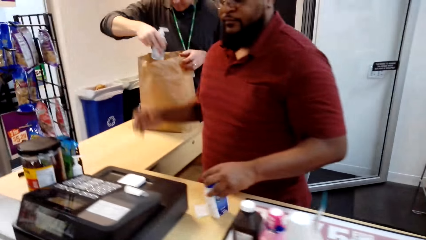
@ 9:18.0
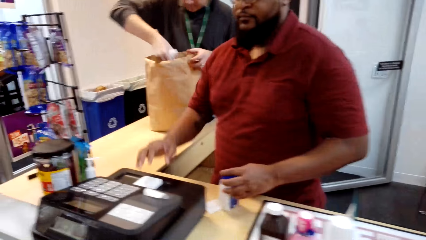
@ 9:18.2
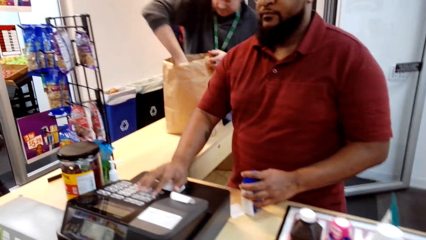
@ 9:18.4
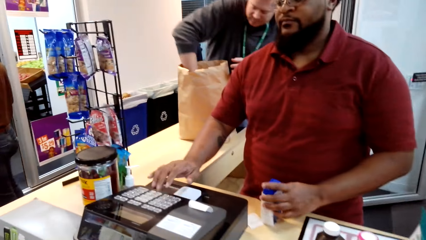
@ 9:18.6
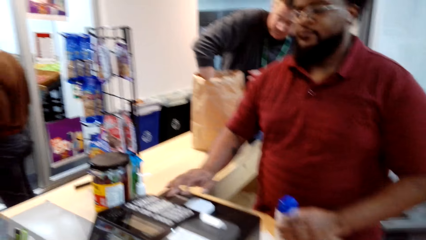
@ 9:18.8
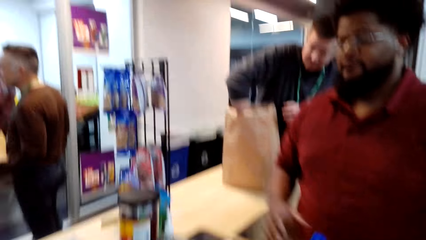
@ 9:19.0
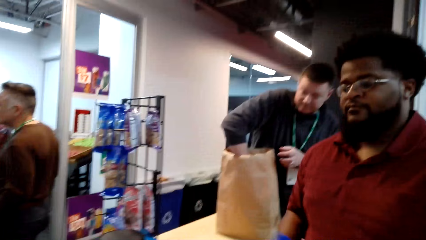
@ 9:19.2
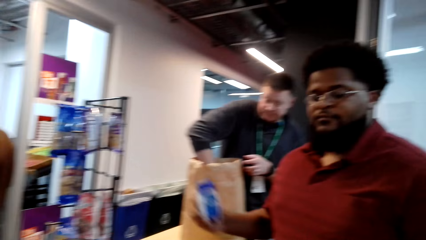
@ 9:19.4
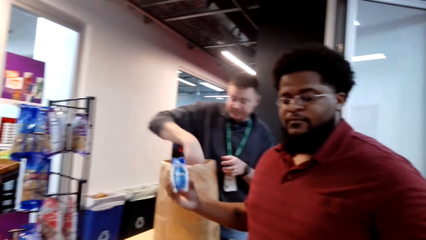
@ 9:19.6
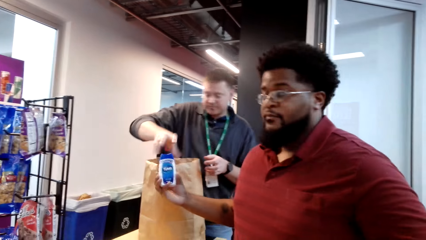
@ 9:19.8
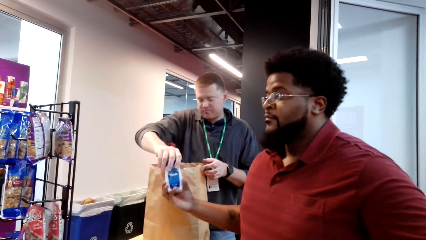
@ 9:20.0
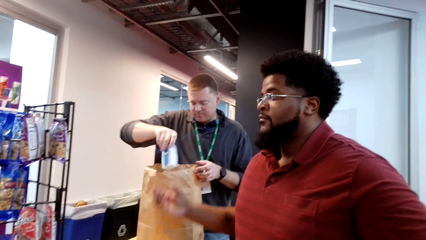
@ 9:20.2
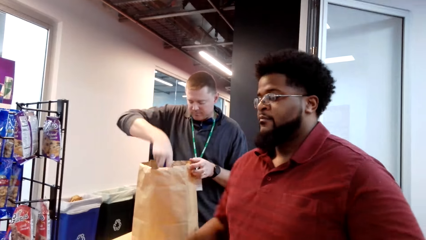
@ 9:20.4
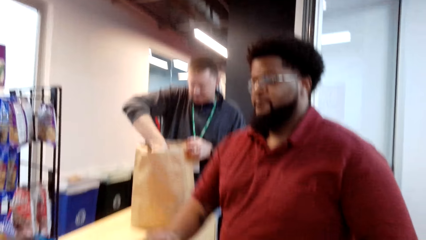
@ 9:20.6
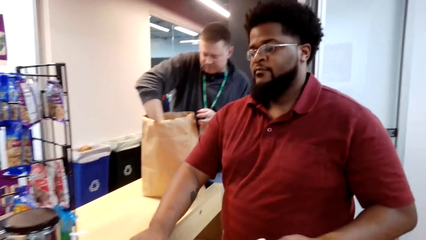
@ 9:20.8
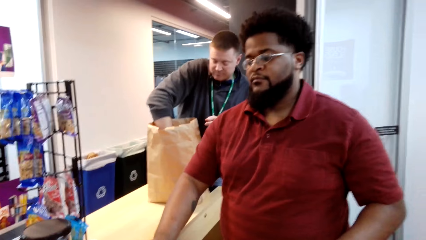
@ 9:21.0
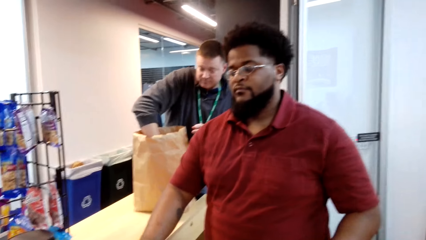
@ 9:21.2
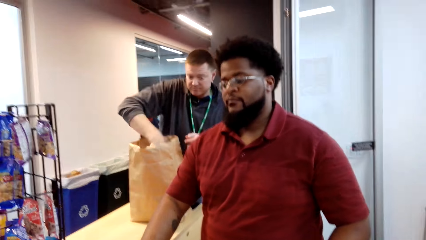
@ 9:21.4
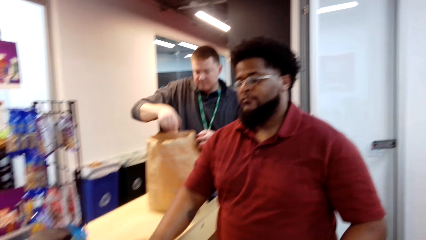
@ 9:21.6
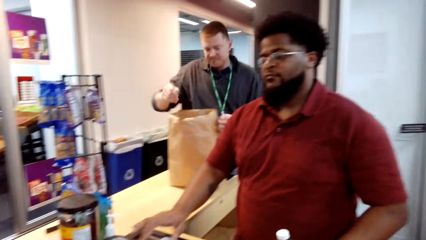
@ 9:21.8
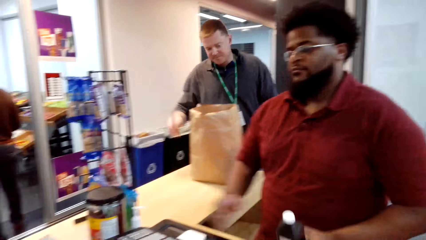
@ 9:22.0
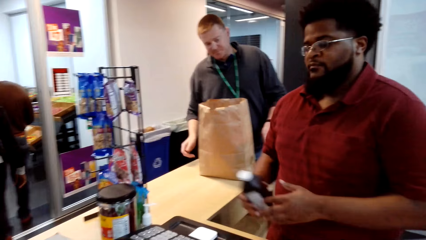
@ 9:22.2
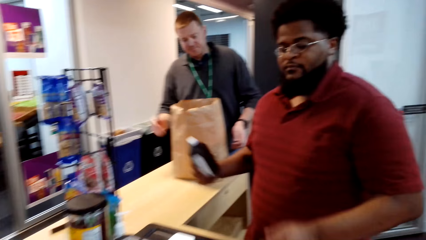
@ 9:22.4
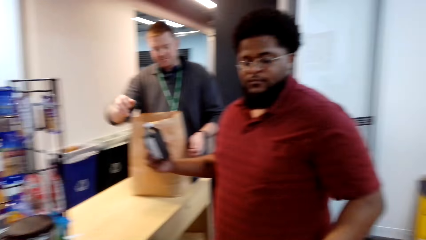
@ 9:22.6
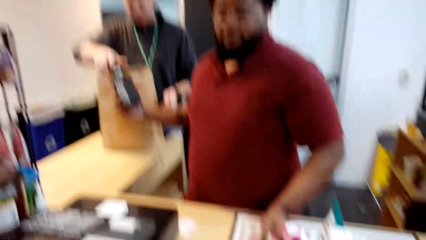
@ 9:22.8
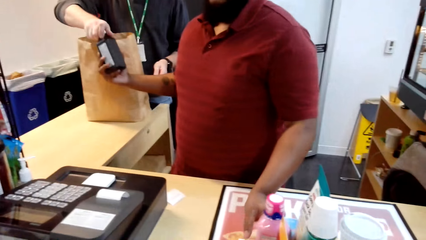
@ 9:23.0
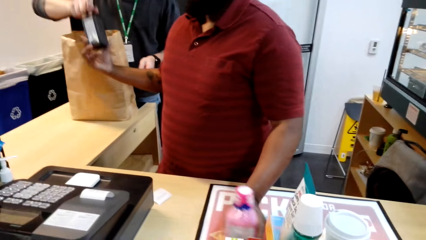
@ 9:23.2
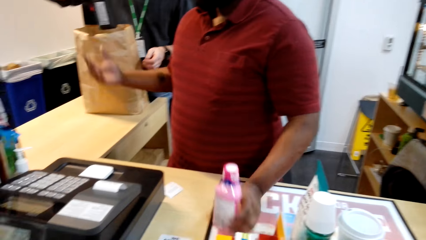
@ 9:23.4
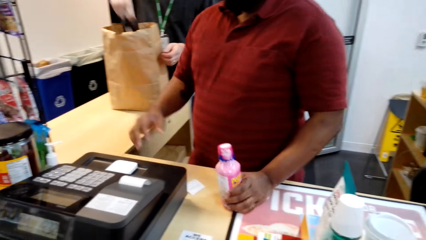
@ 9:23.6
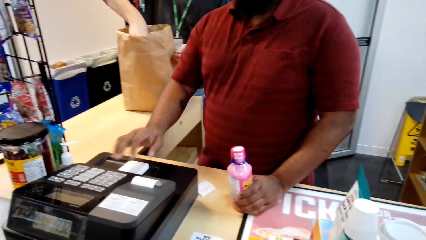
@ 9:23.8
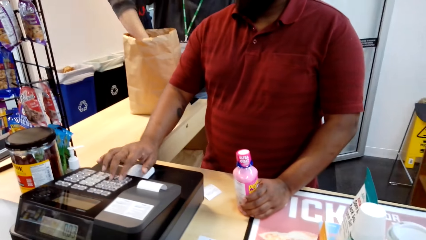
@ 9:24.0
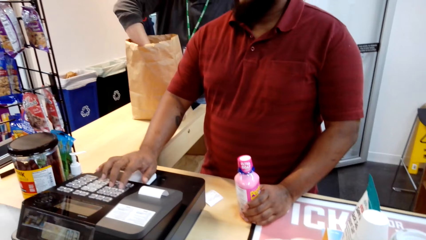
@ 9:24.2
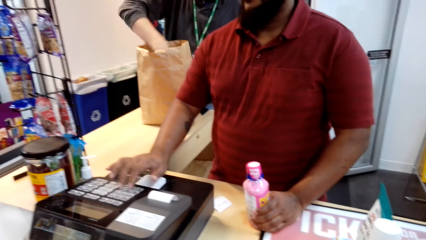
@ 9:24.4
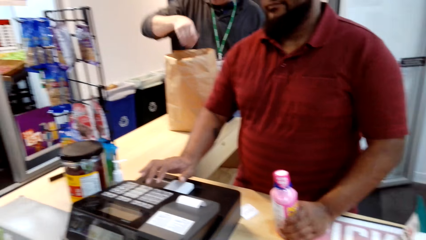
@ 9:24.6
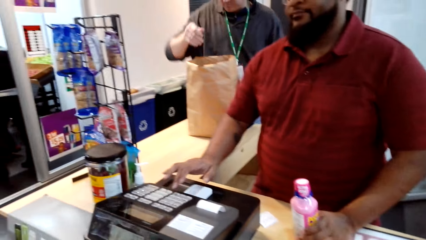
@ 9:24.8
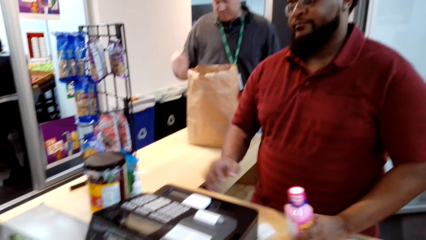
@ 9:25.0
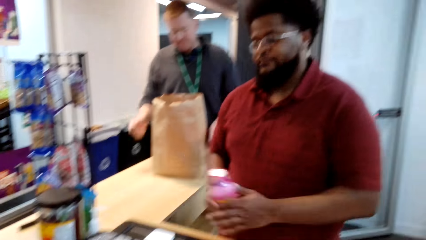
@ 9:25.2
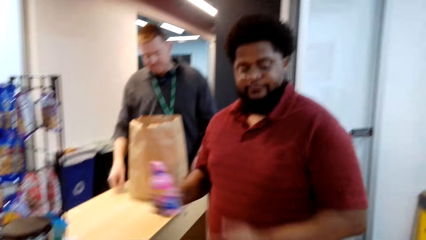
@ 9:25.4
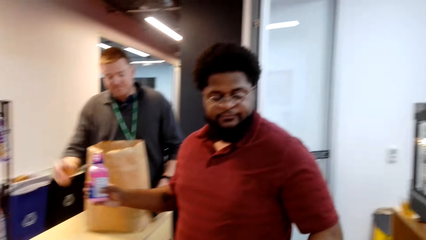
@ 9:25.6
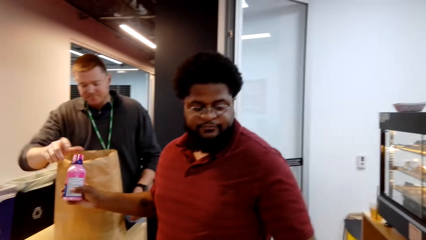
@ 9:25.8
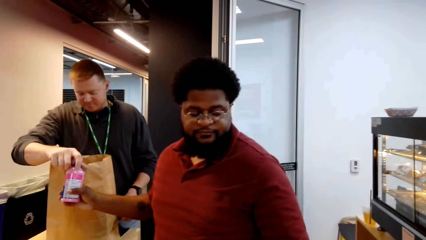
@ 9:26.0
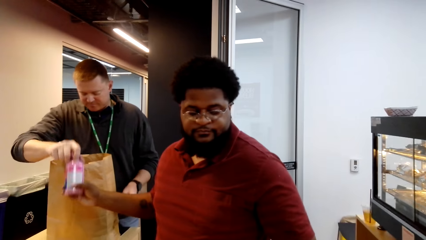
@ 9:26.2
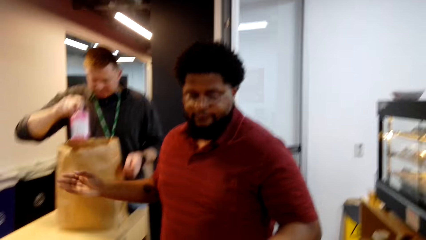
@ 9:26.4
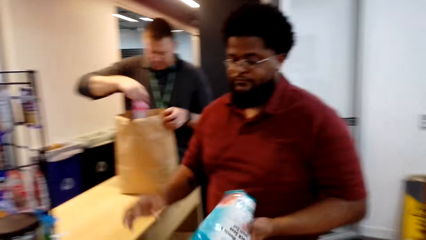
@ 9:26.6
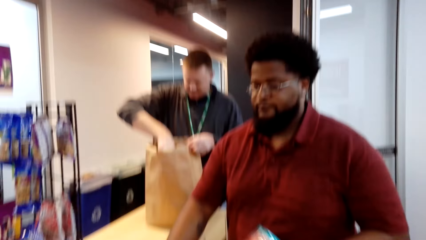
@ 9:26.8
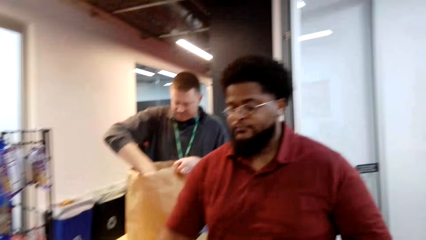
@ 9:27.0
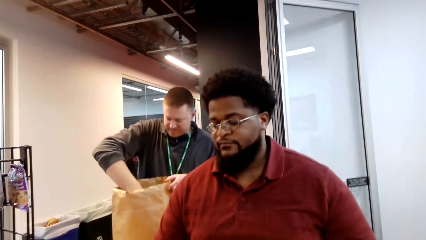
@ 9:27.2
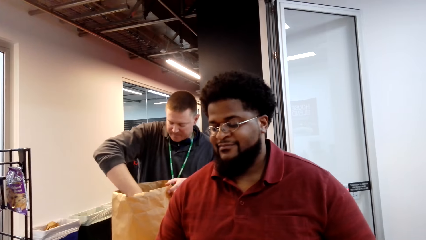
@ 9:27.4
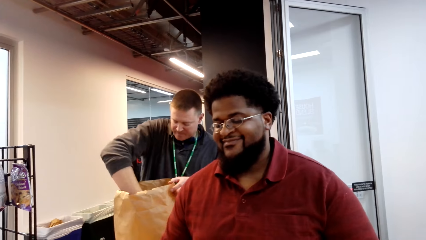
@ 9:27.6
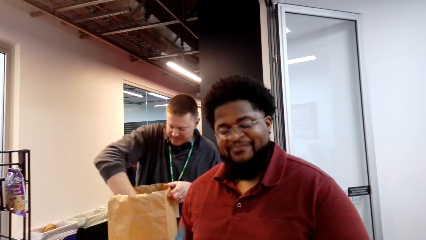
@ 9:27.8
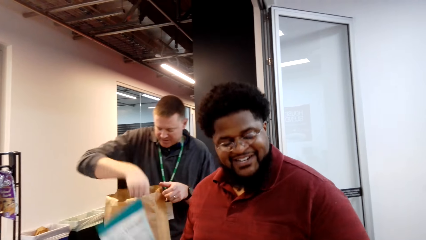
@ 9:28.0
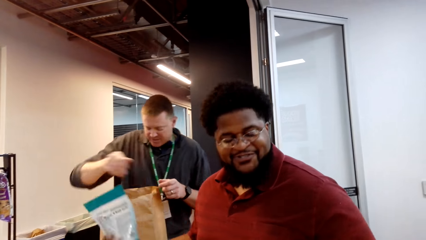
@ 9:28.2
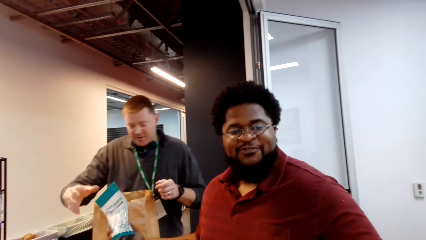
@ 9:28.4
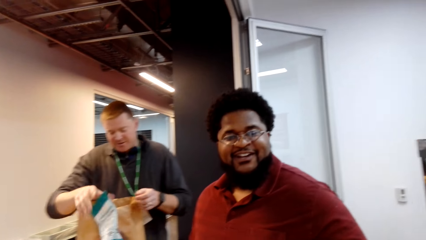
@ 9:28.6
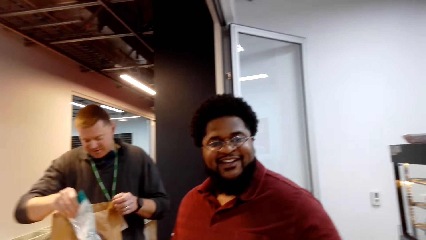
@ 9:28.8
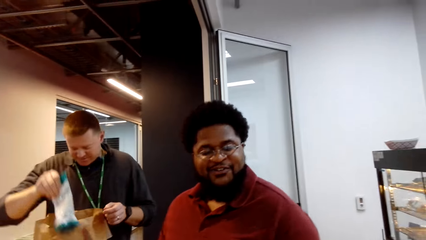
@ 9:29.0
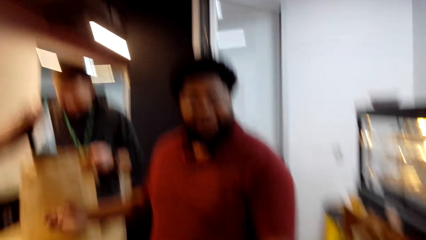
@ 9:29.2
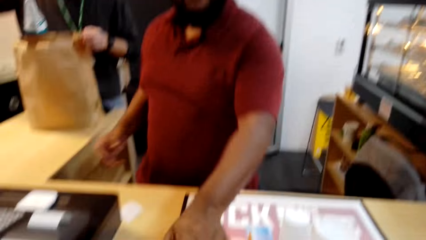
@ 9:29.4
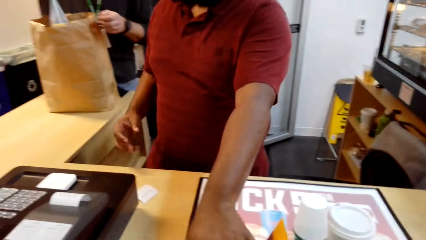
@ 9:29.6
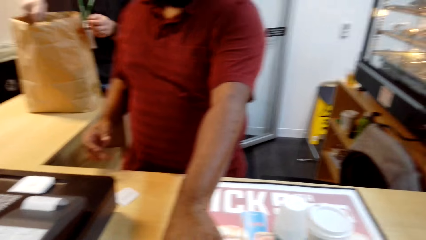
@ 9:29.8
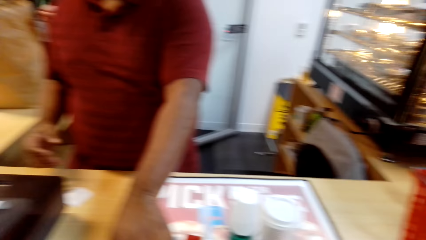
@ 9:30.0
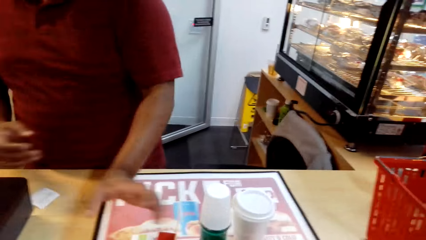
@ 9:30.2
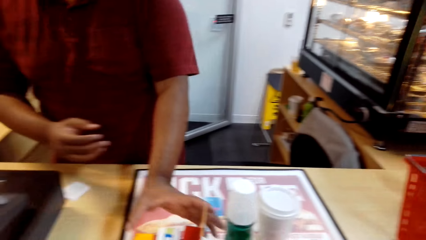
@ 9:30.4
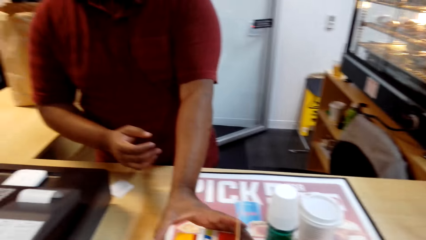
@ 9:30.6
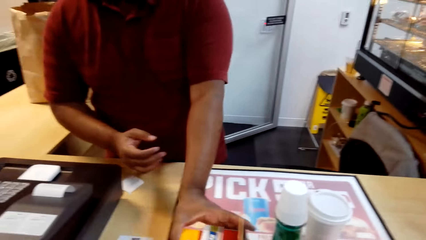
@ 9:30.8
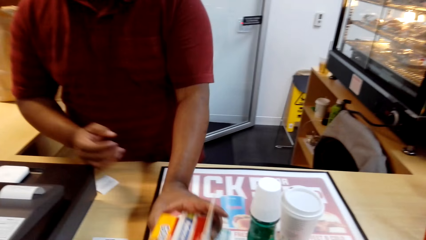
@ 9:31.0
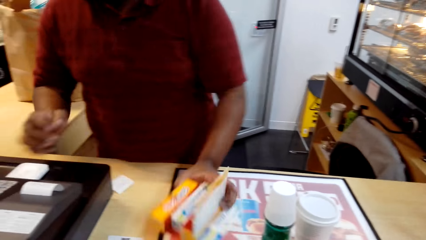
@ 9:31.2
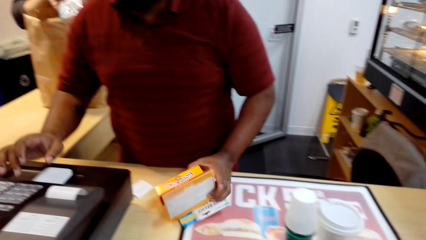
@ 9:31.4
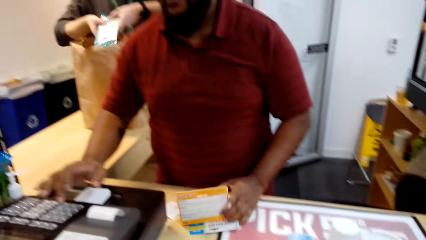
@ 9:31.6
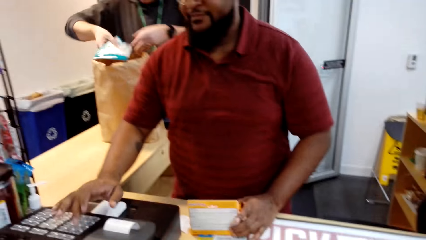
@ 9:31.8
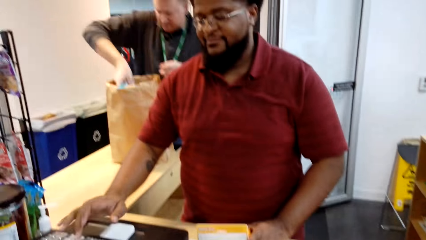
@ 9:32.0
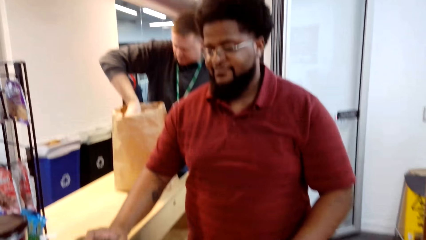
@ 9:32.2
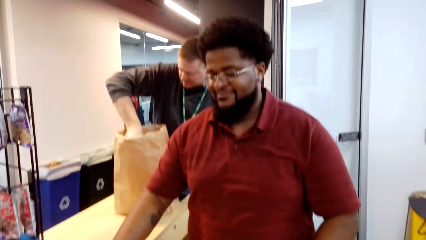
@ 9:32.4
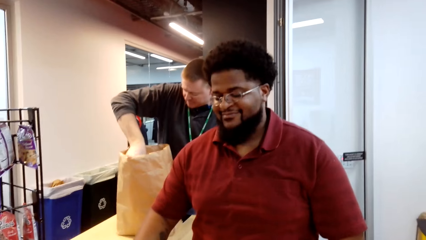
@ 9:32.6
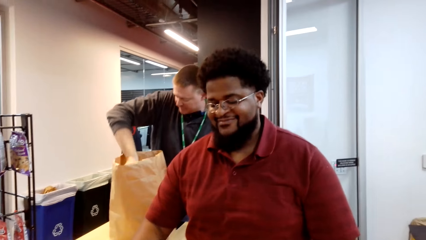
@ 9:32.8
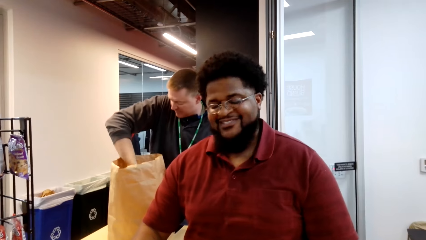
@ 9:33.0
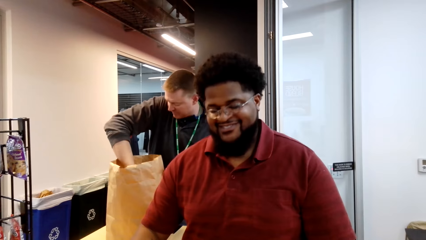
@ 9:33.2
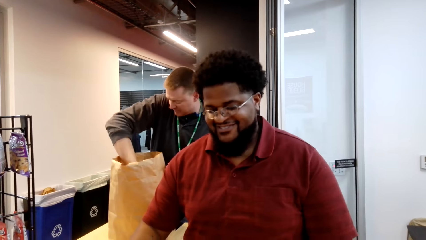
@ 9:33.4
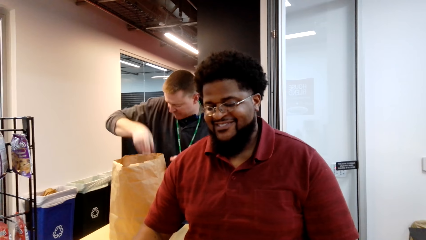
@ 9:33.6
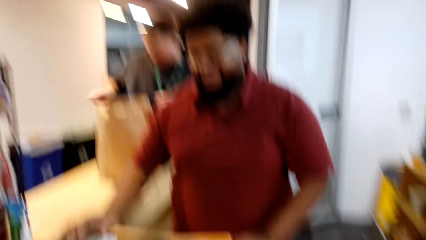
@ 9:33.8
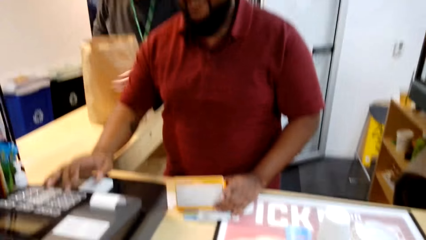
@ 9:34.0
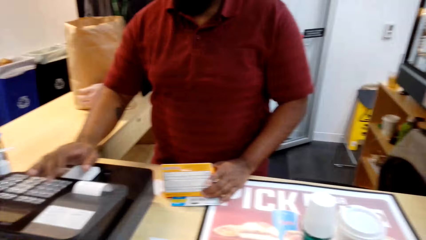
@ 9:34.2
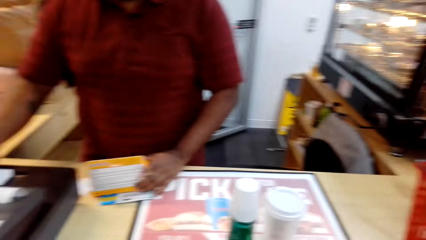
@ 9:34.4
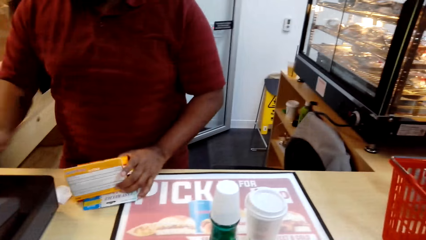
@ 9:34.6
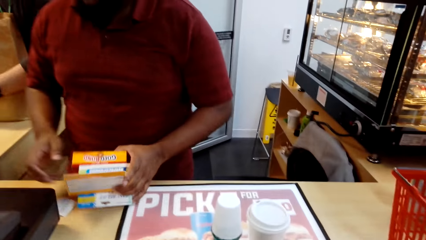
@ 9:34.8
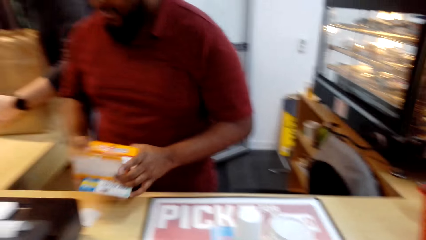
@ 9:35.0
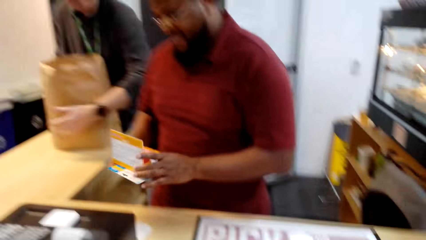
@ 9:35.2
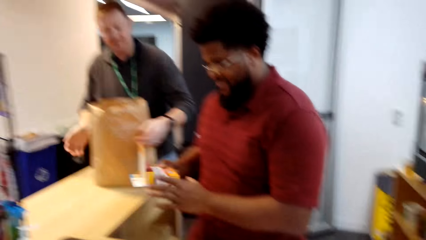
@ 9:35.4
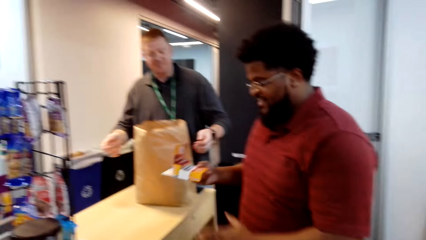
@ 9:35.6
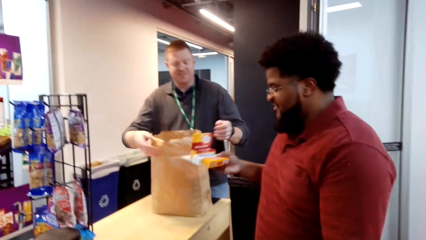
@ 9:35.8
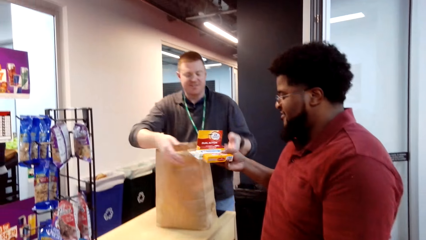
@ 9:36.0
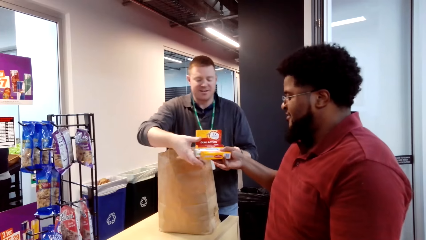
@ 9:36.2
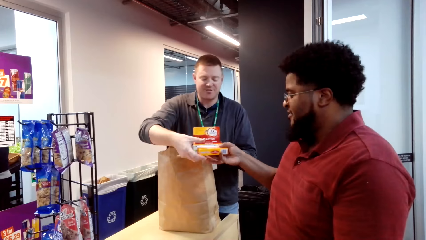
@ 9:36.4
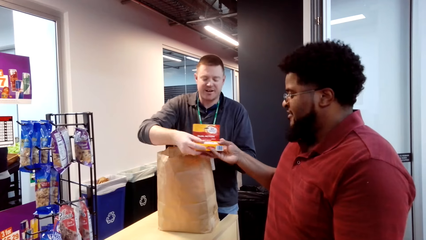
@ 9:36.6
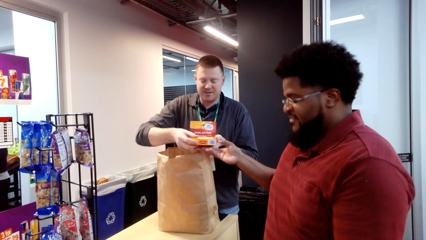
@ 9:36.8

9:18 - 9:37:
A man packs something into a paper bag. A cashier scans something. The camera wearer converses with the cashier. The cashier scans something. The man packs something into the paper bag.
